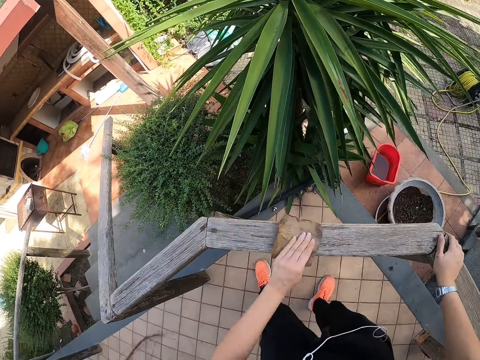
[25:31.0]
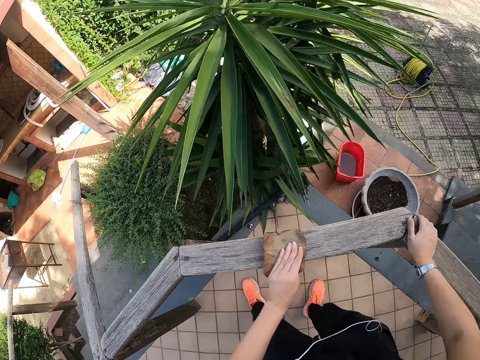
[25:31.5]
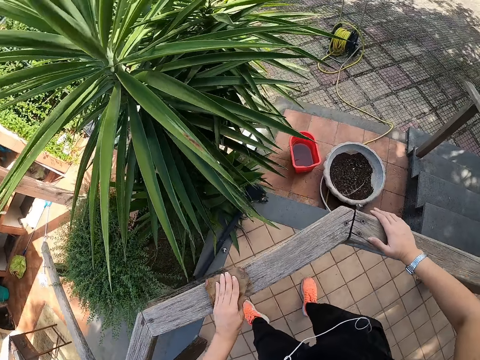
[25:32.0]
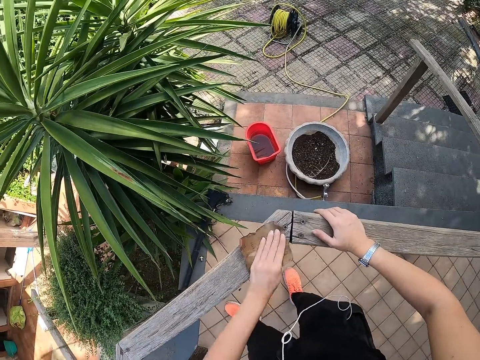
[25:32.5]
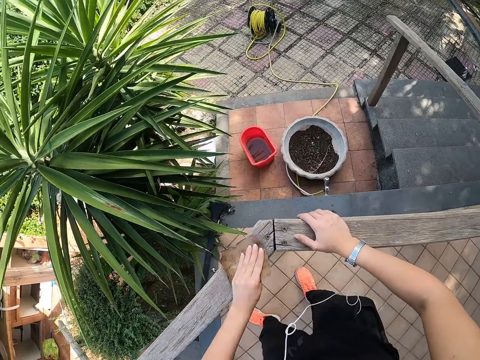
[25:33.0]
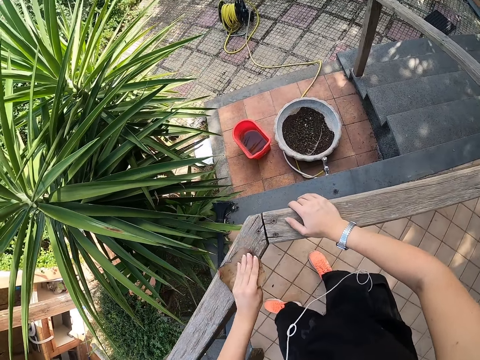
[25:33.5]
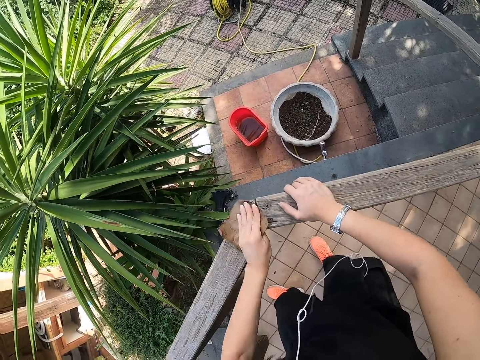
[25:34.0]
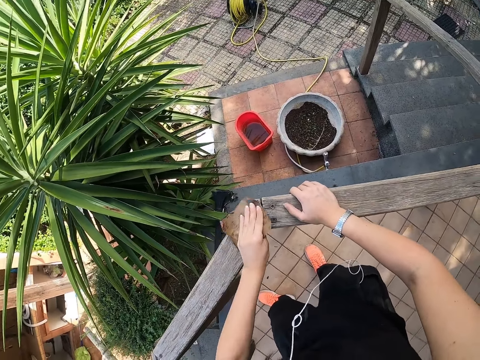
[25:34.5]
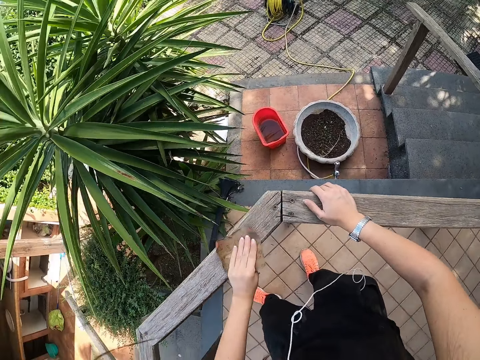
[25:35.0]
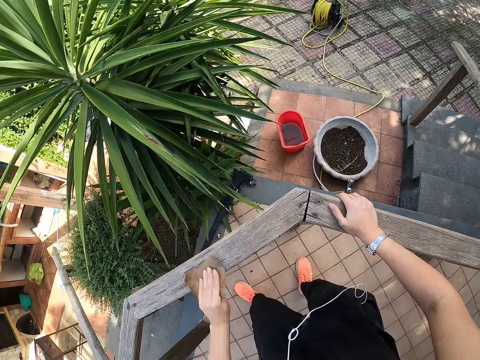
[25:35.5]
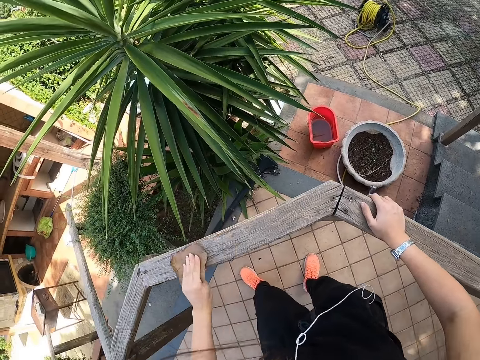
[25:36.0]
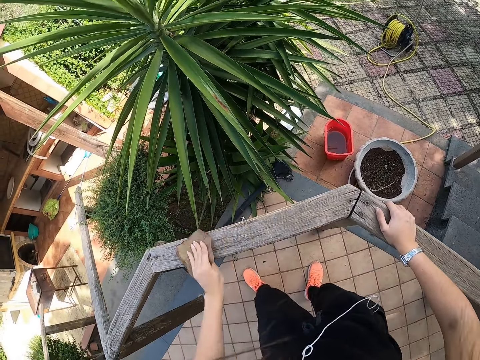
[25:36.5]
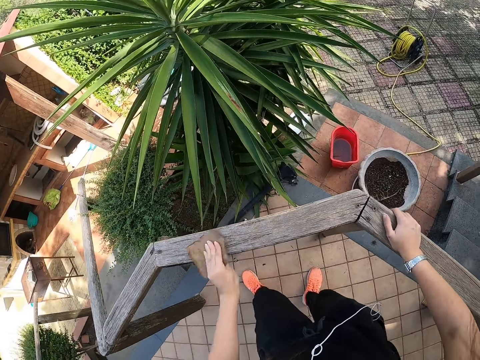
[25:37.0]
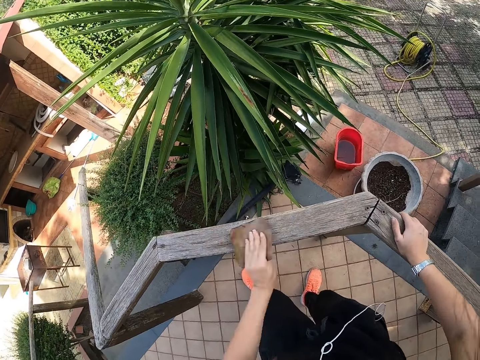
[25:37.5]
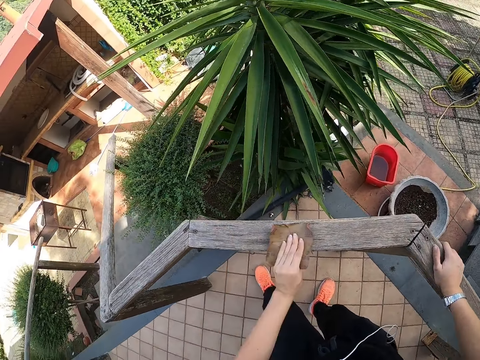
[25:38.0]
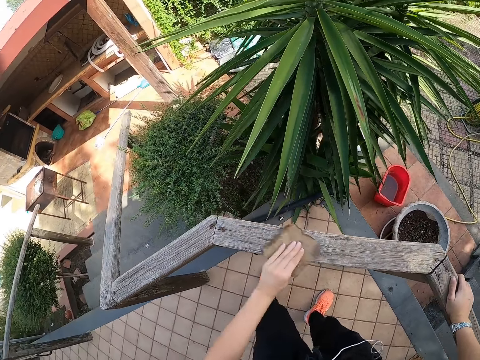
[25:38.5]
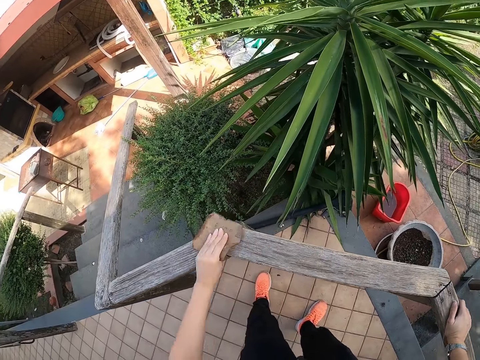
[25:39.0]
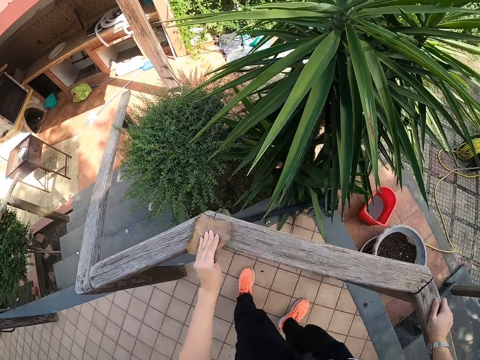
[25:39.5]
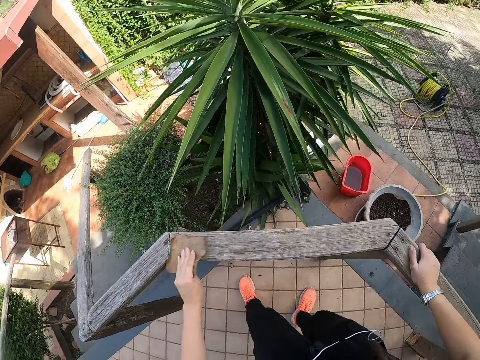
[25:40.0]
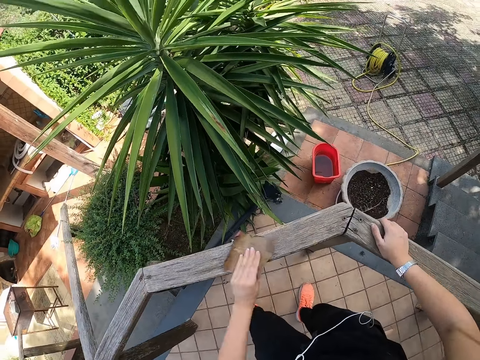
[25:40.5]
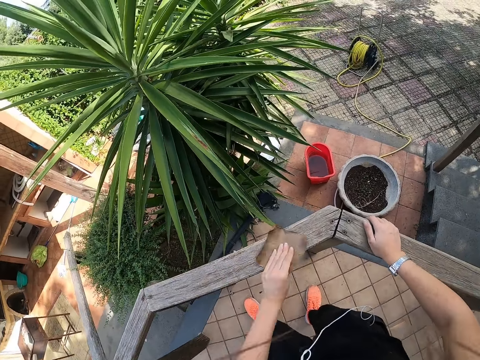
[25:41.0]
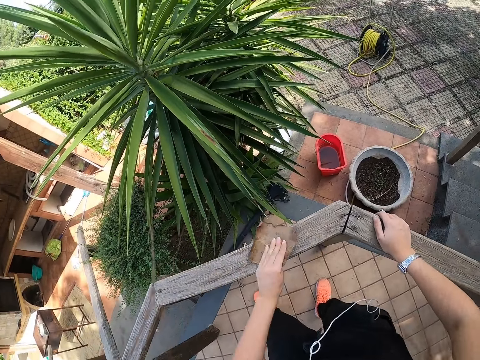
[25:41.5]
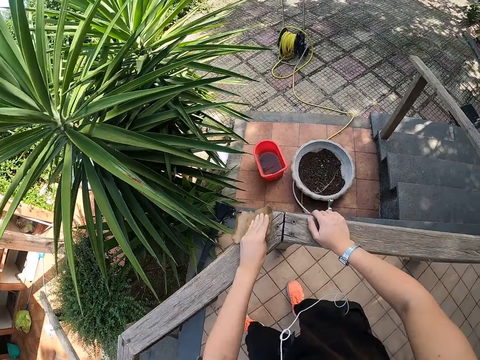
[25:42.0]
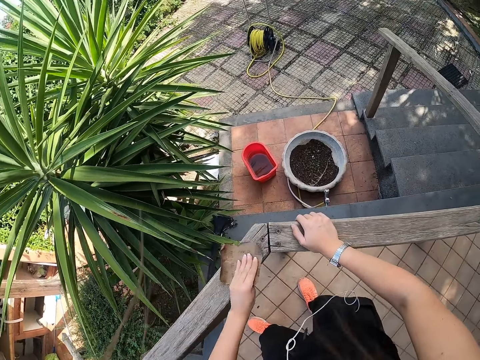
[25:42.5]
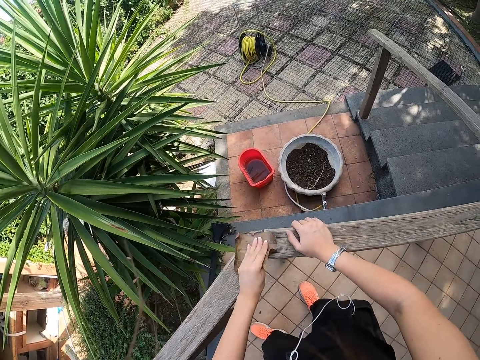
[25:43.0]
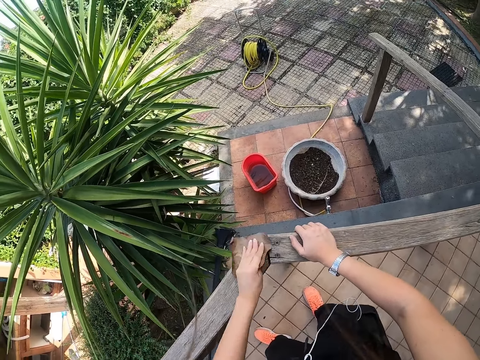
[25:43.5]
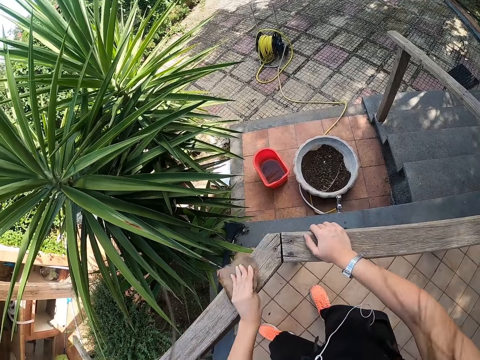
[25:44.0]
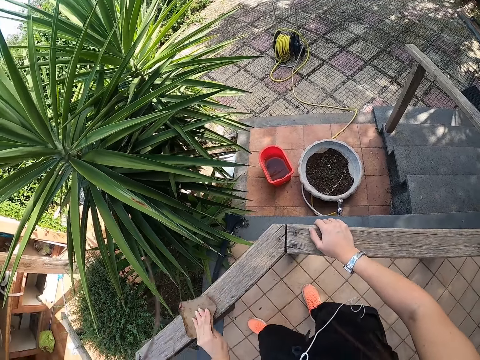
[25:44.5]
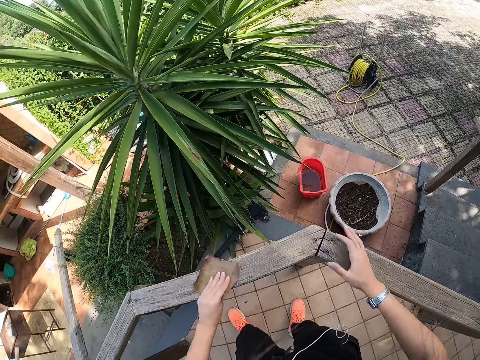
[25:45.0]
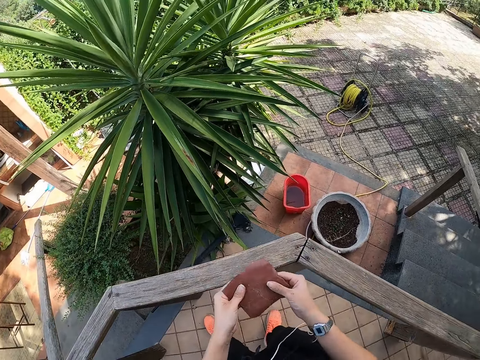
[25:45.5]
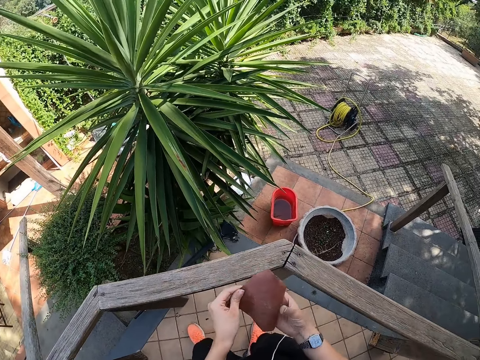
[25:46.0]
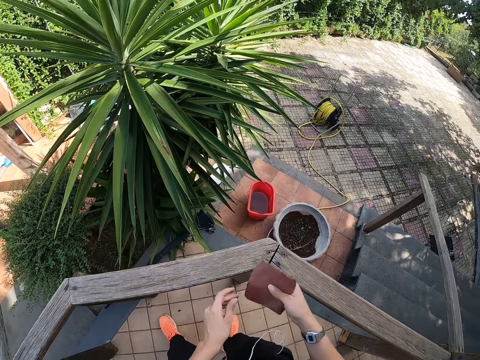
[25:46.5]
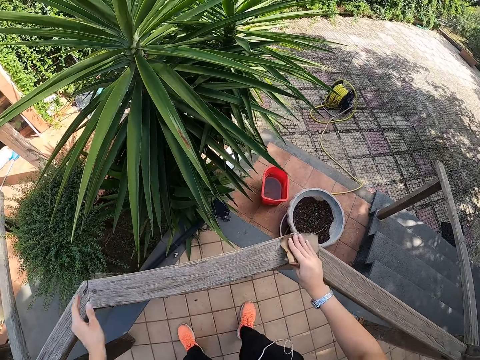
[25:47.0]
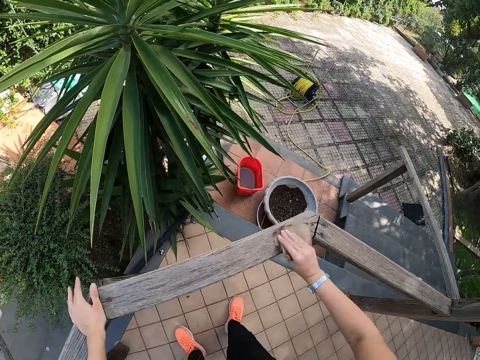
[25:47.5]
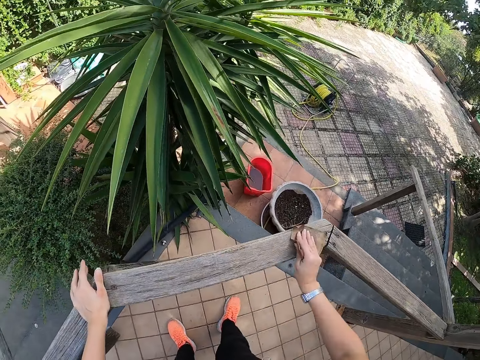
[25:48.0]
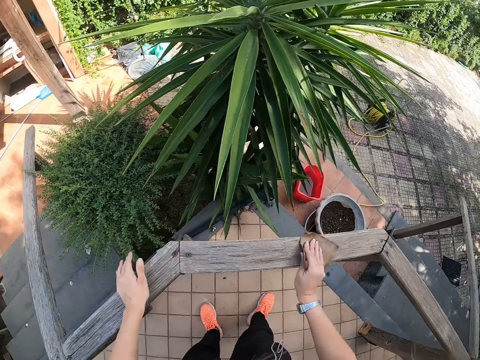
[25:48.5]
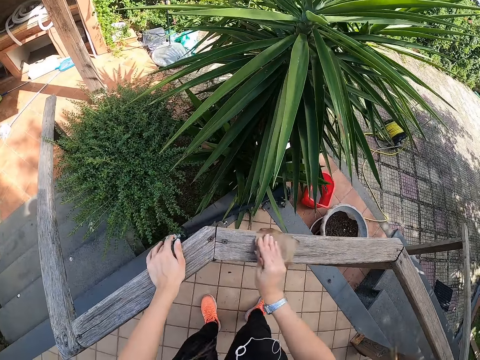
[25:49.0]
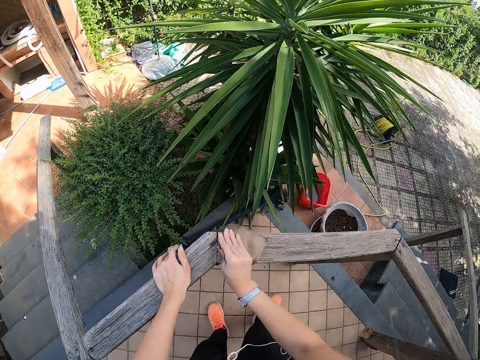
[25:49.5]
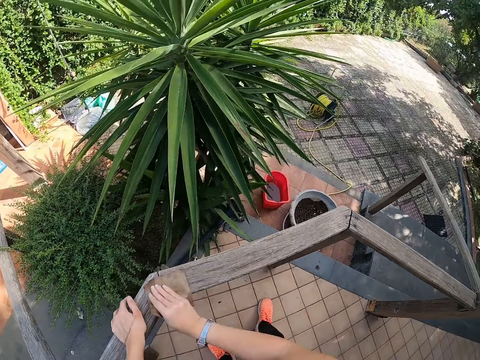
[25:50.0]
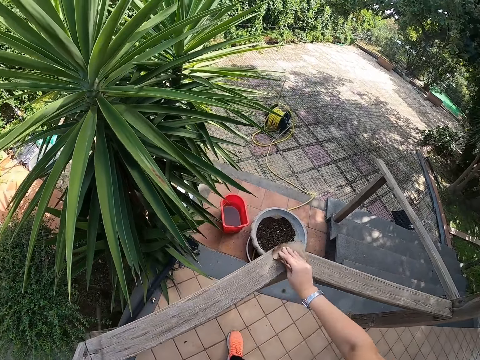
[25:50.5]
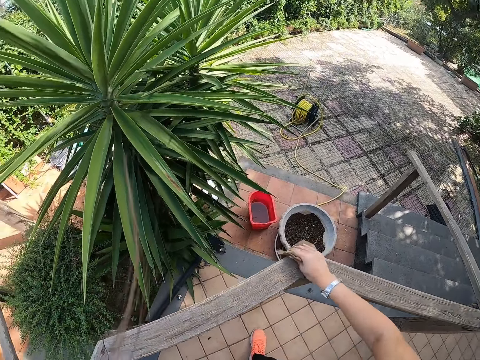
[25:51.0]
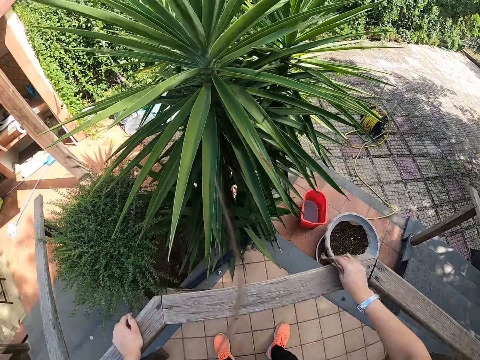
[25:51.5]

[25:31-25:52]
The camera wearer passes the sandpaper from her left hand to her right hand. She feels the sandpaper. She smoothens the front porch with the sandpaper in her right hand and holds the front porch with her left hand.

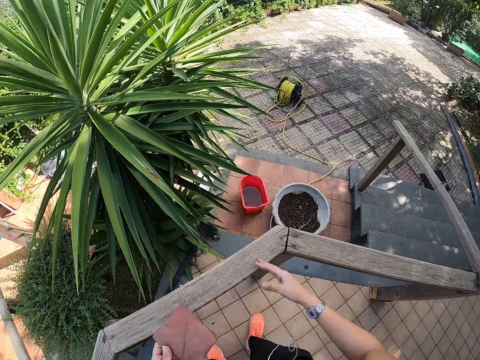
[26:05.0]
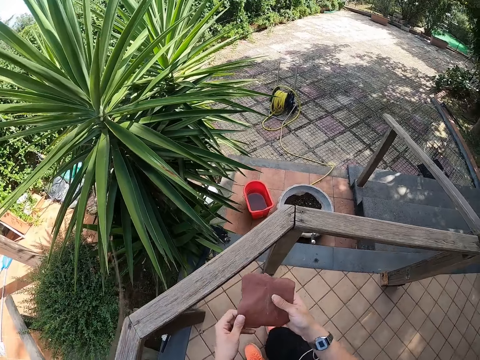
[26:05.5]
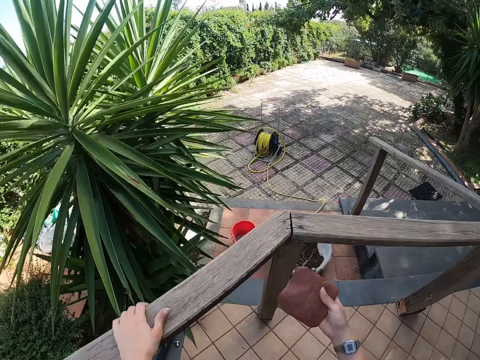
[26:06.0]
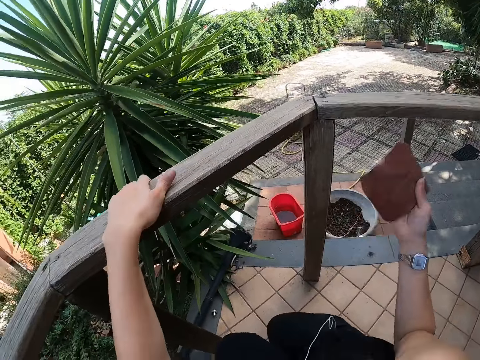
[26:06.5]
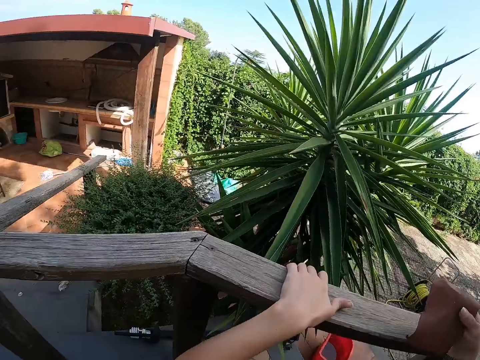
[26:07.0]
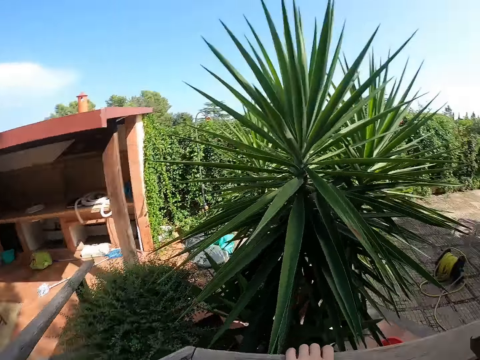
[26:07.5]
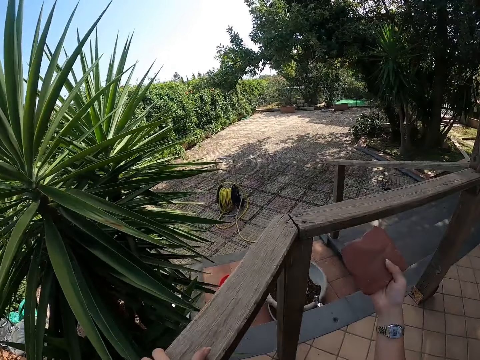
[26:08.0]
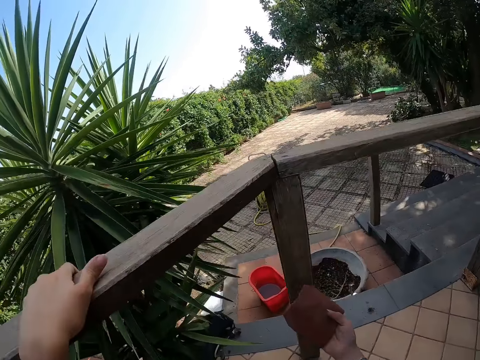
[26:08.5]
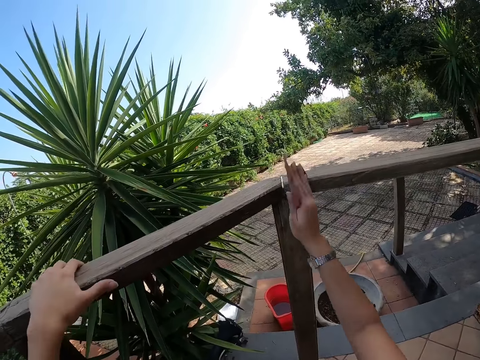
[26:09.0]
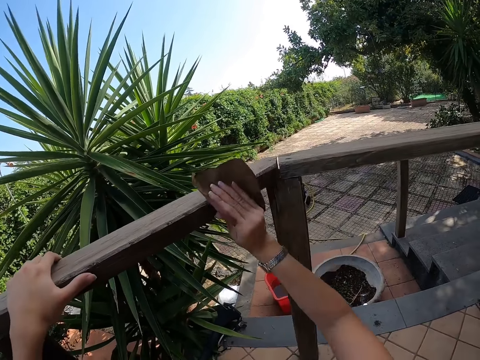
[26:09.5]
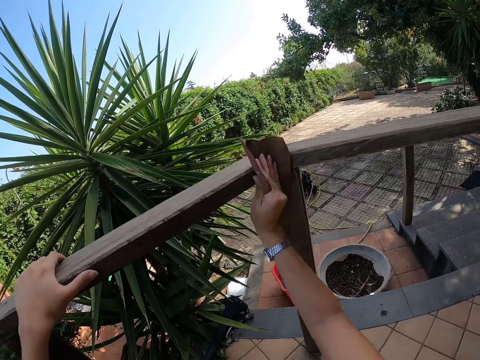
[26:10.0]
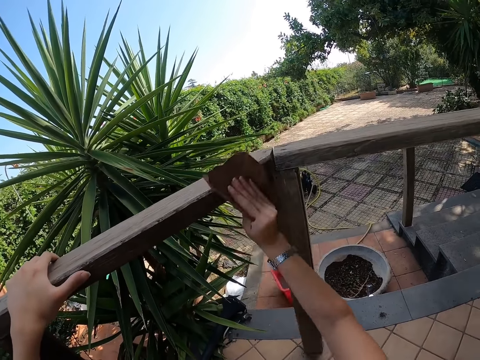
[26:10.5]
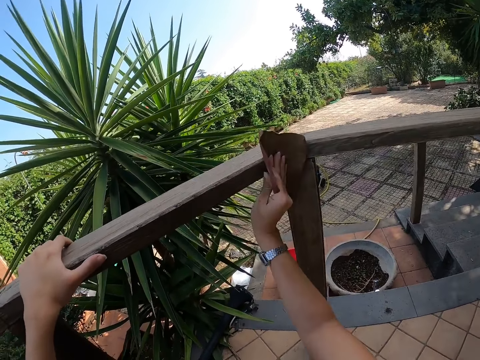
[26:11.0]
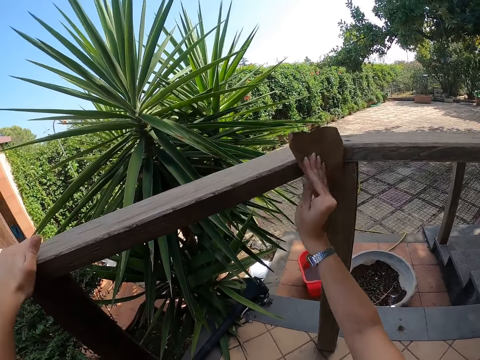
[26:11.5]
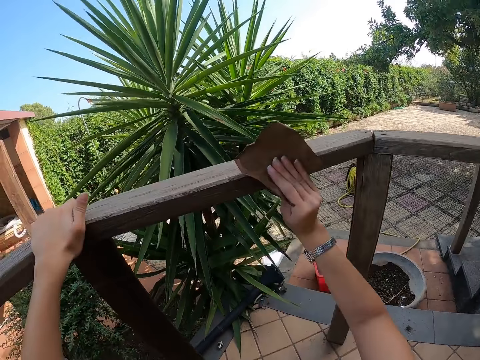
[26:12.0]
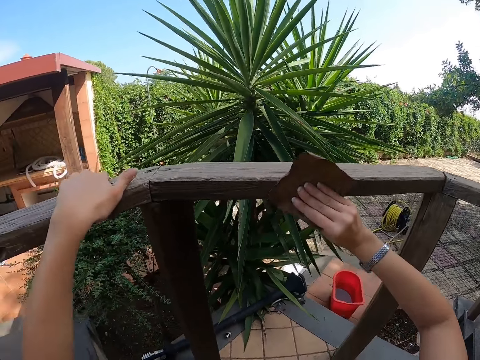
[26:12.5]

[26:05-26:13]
The camera wearer passes the sandpaper from her left hand to her right hand. She holds the front porch with her left hand. She smoothens the front porch with the sandpaper in her right hand.
